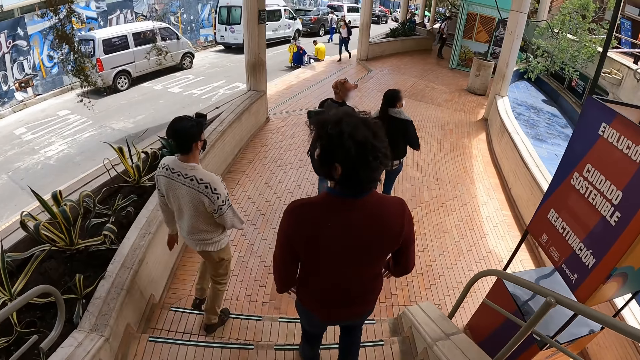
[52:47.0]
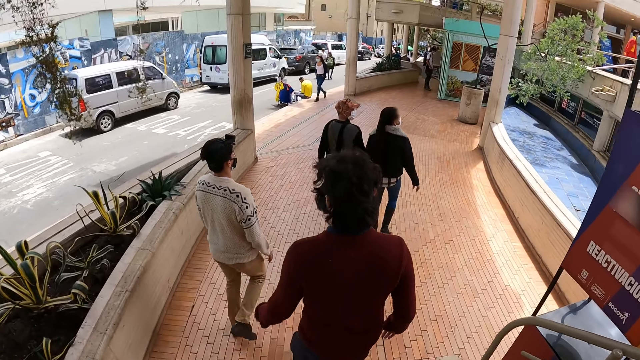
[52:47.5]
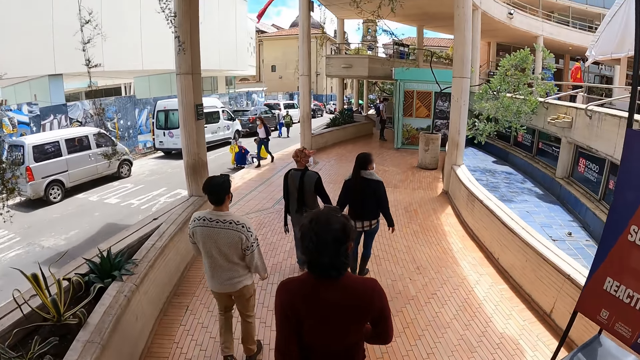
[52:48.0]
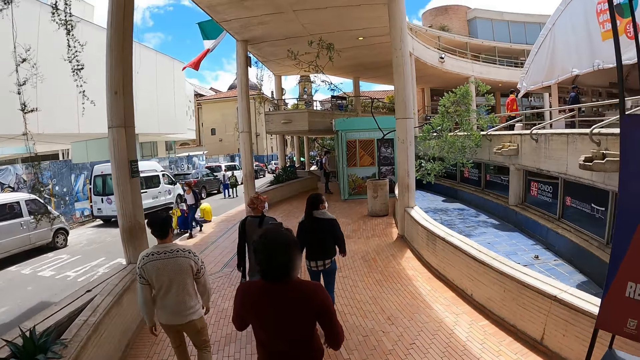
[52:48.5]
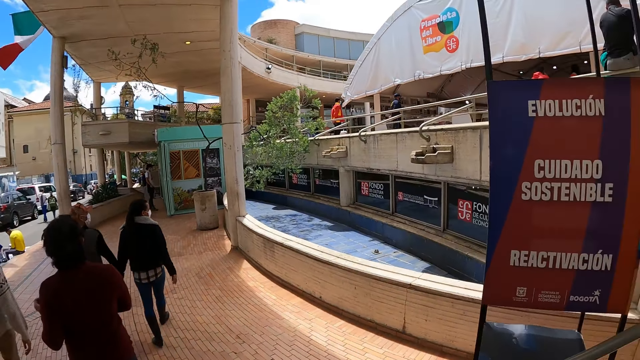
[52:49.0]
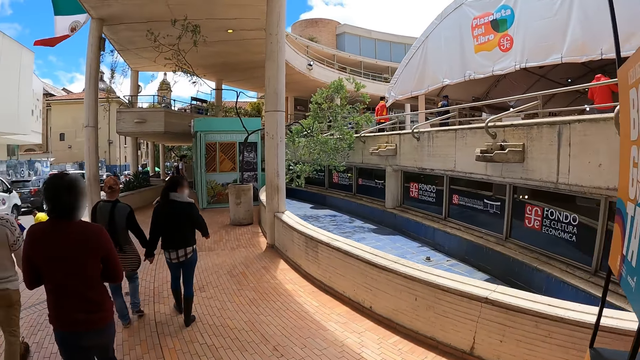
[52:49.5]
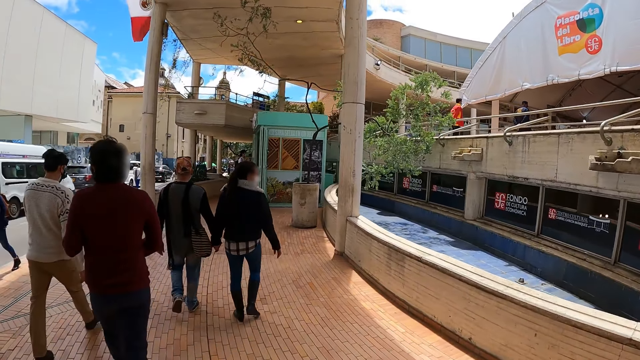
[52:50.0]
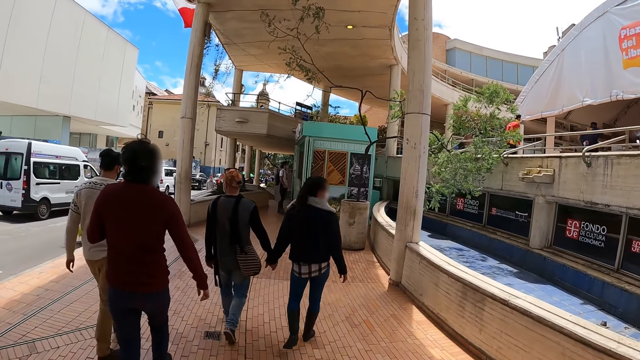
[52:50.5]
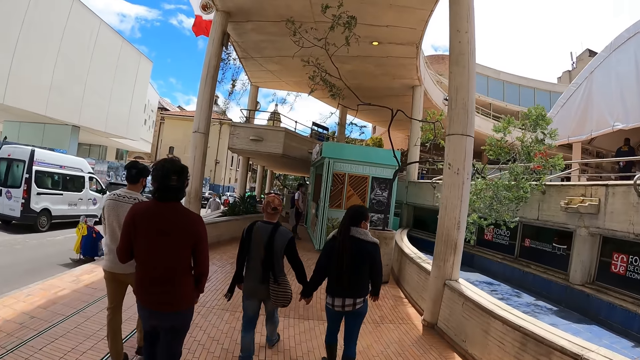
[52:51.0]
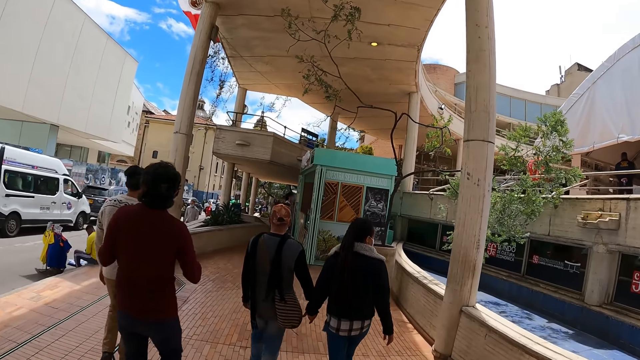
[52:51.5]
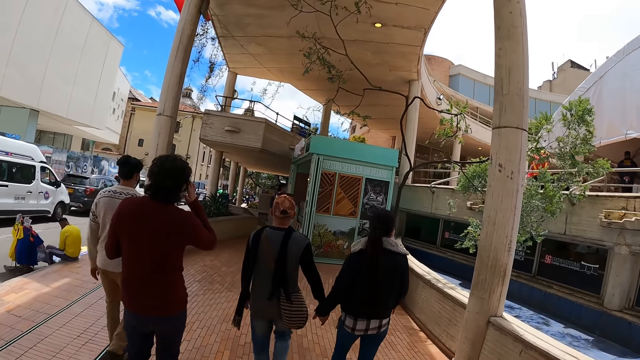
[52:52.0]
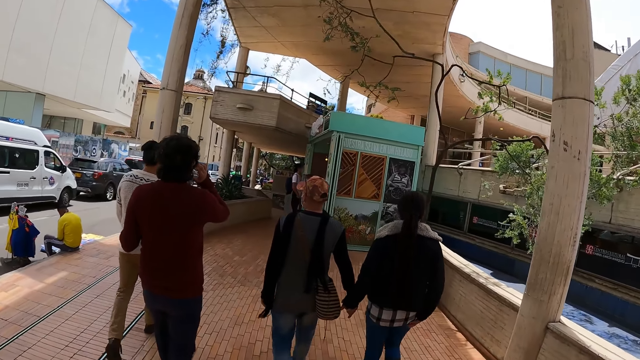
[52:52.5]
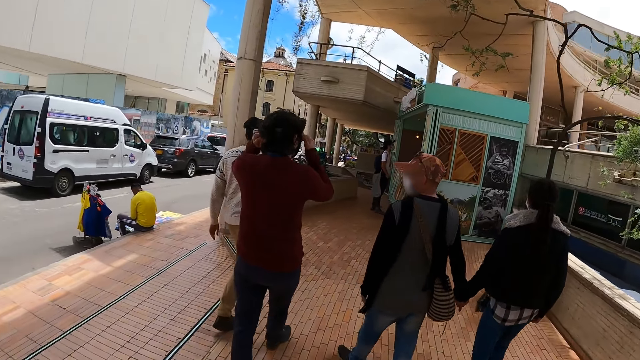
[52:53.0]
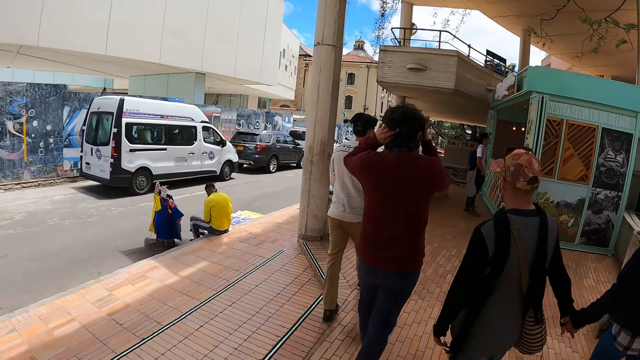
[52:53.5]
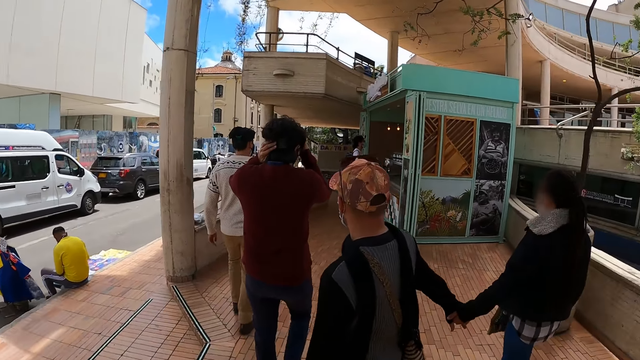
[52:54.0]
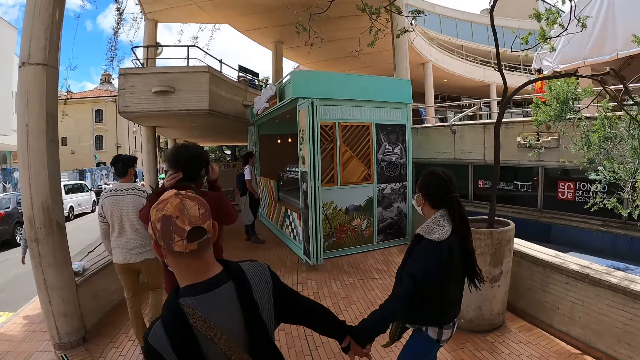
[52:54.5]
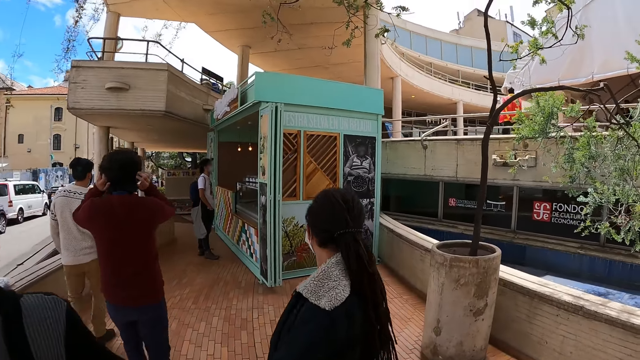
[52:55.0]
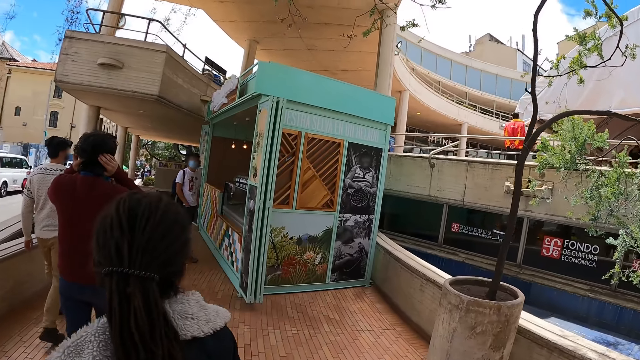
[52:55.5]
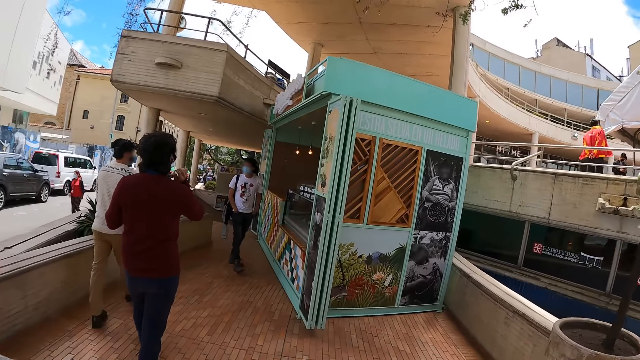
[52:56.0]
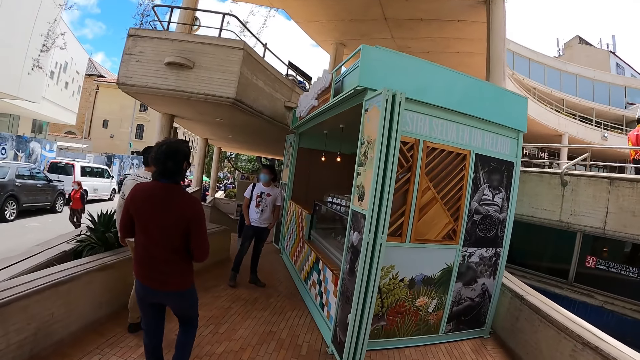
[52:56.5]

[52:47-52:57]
The camera wearer walks in the building. A man walks in the street road. Another man walks in the street road. The camera wearer walks in the street road. The first man touches the camera on his head and walks towards the ice cream shop in the street road. The other man walks towards the ice cream shop in the street road.

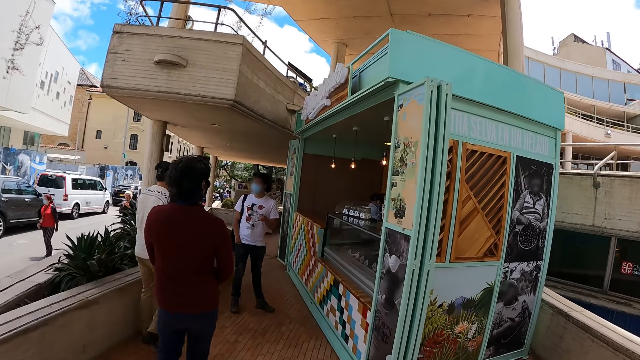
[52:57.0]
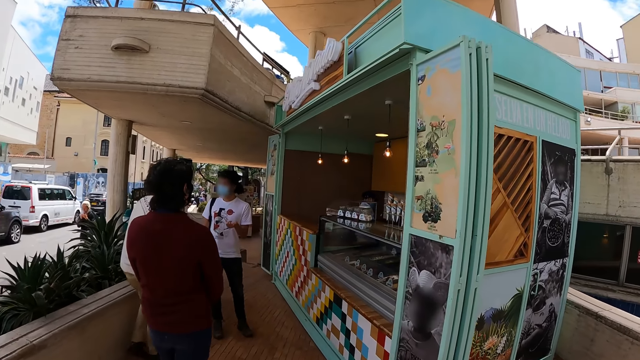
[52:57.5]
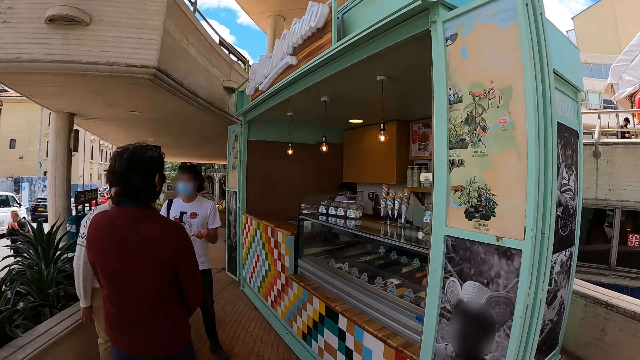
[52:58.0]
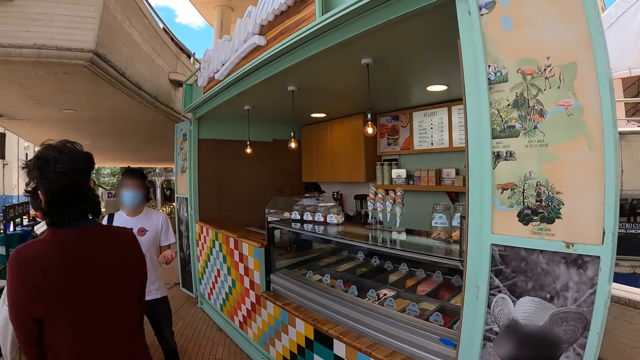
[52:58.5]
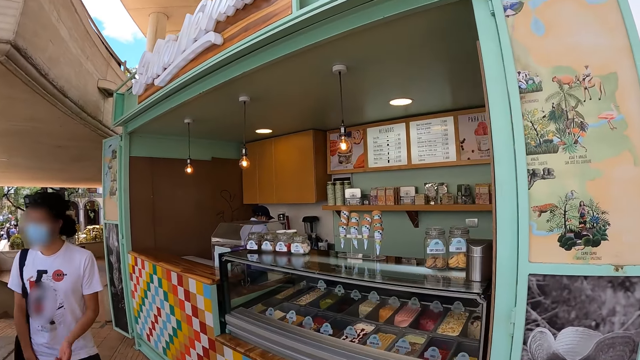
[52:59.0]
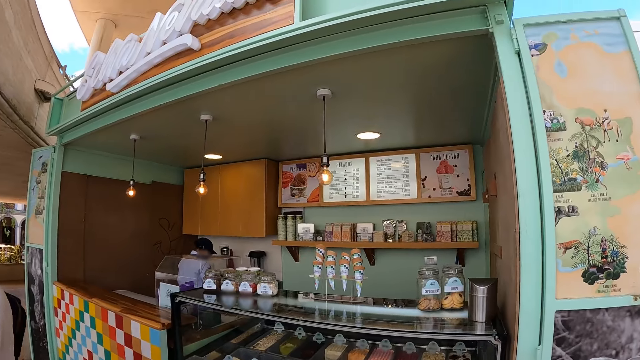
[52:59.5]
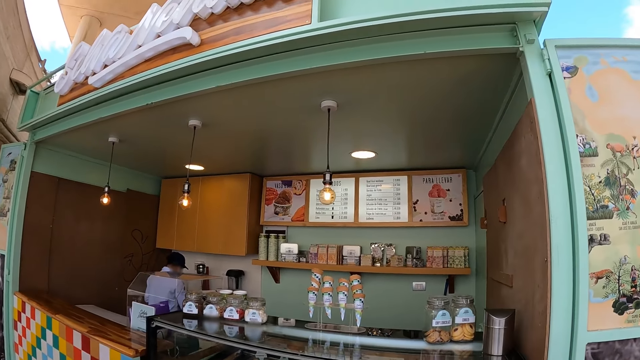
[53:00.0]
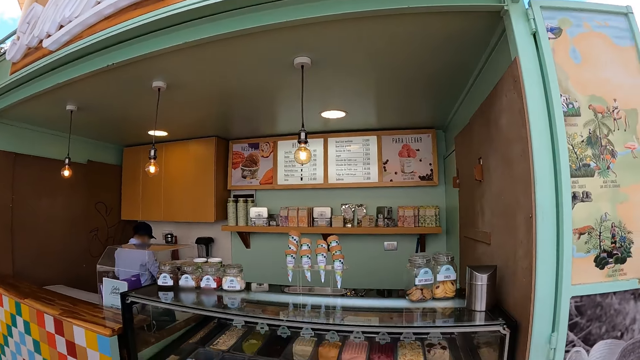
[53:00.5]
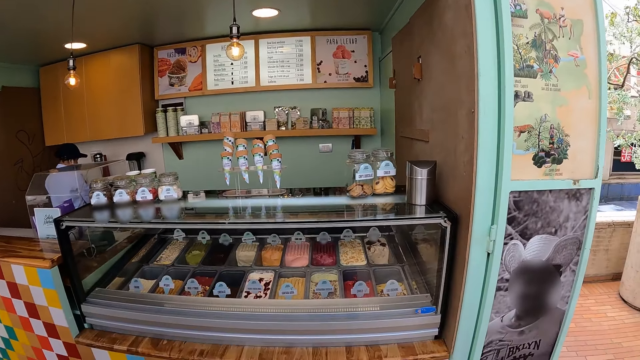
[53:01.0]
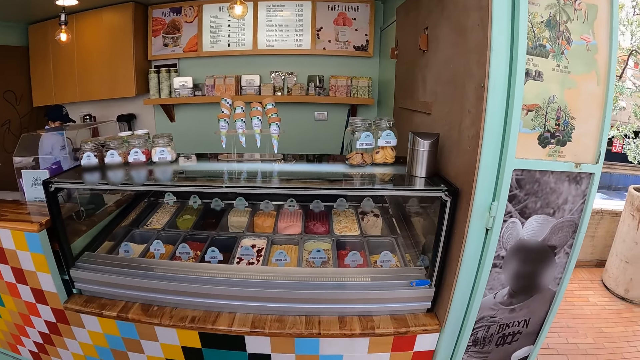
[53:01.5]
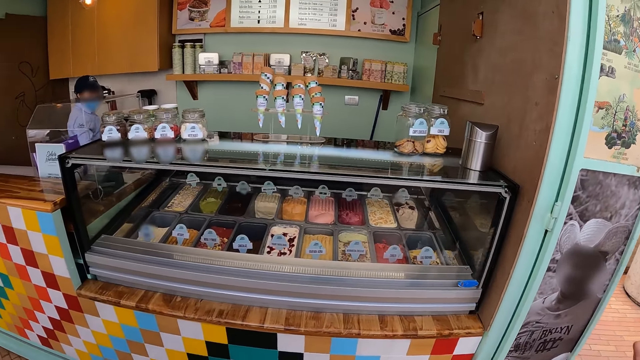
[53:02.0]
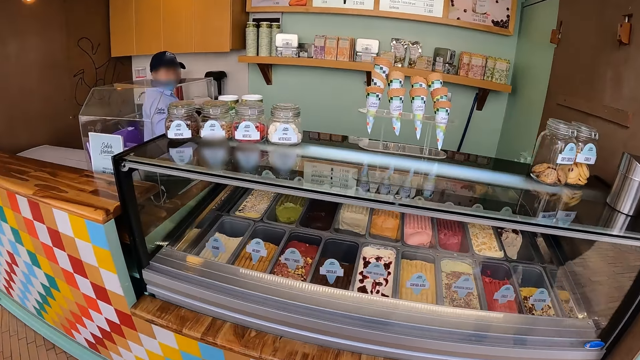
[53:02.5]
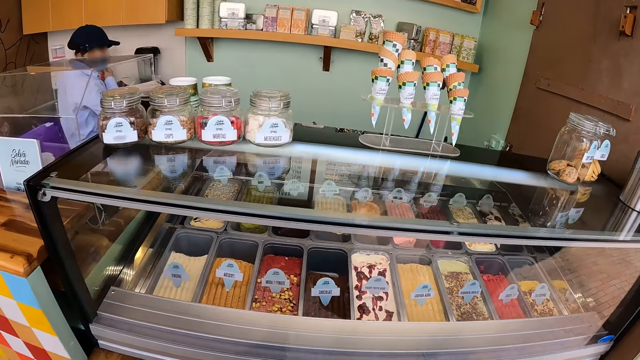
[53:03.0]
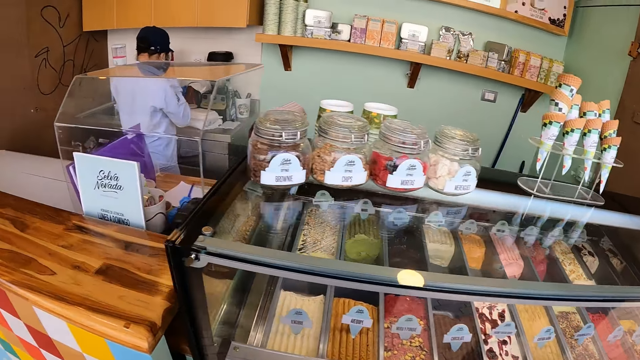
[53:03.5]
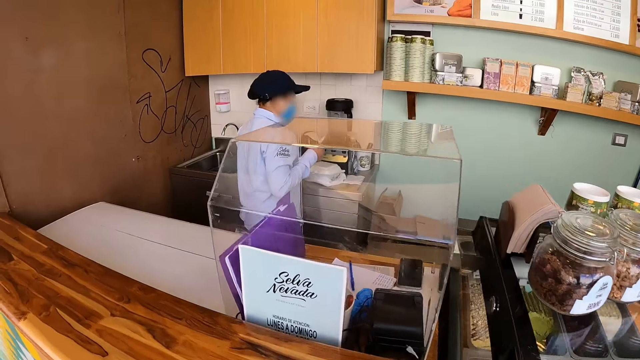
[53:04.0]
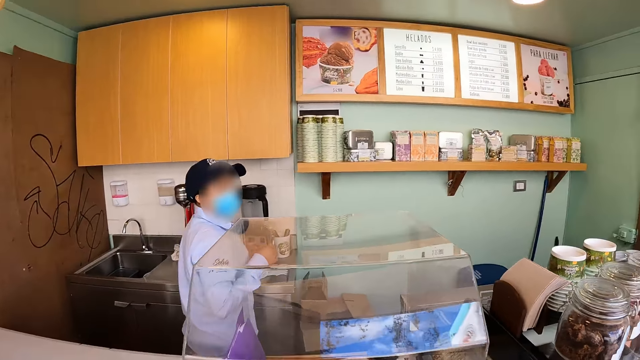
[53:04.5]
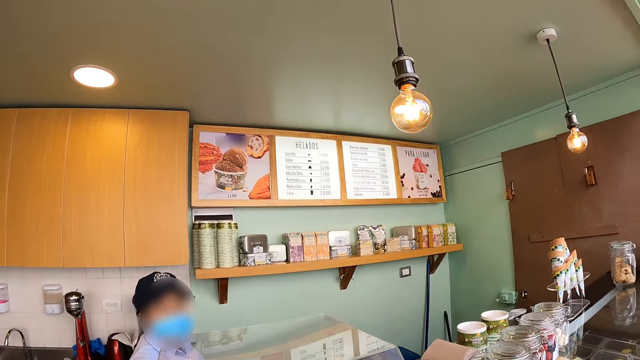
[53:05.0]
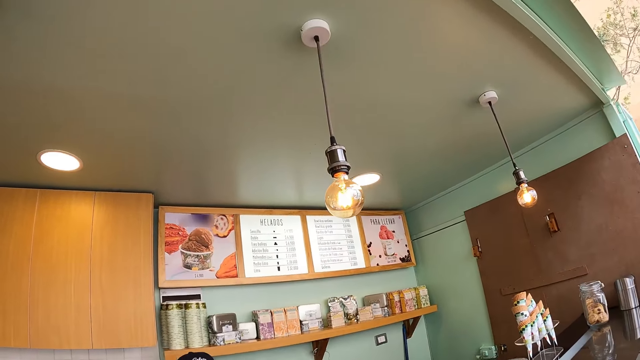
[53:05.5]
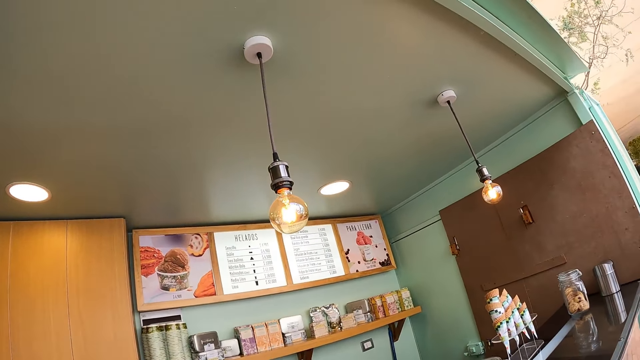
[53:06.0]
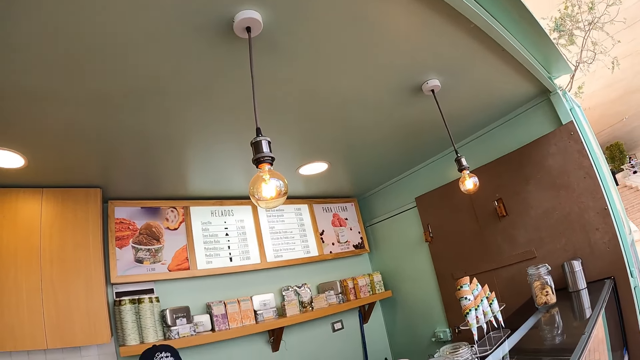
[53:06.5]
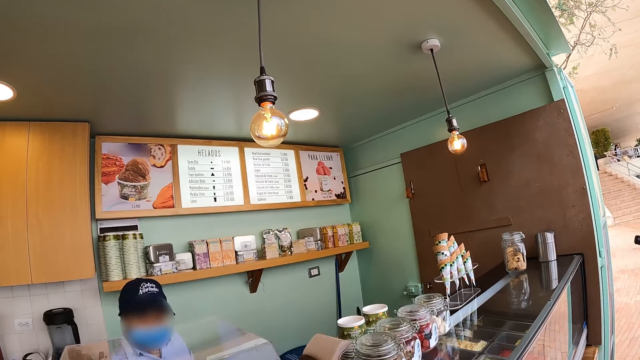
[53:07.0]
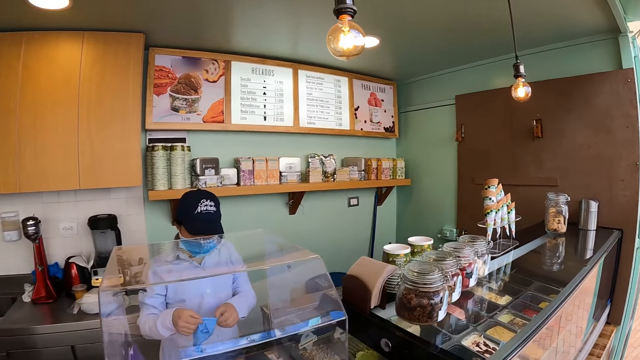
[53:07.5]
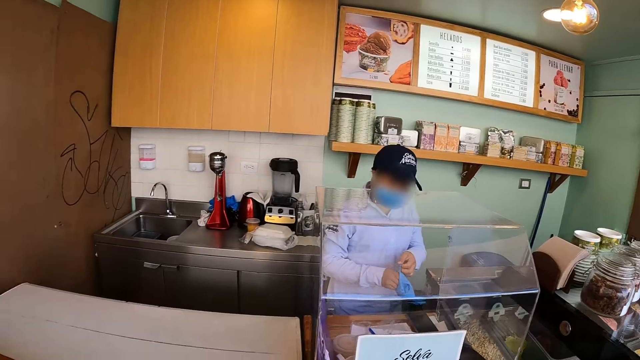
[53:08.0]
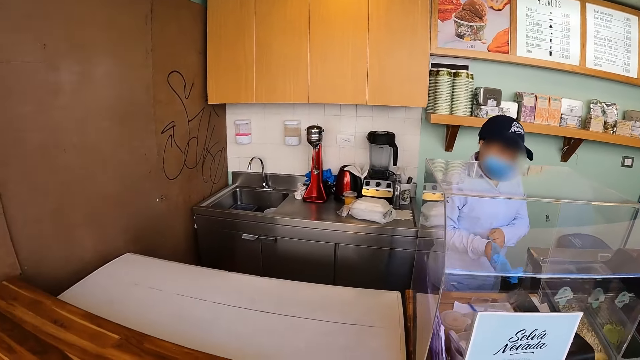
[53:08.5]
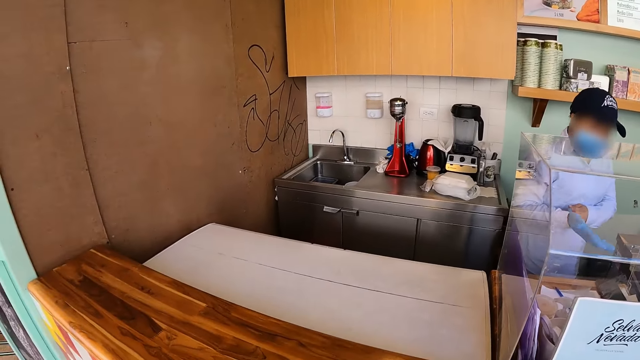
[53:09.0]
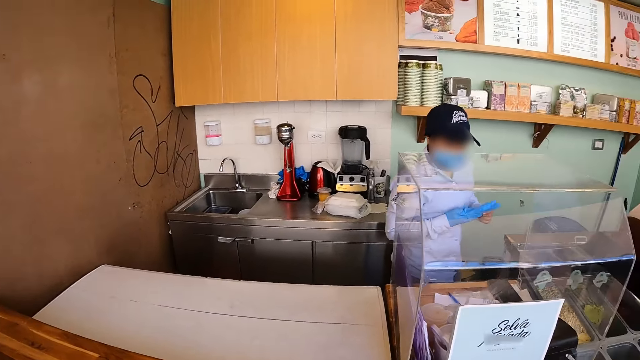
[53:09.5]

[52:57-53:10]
The camera wearer walks towards the ice cream shop in the street road. A man converses at the ice cream shop. The camera wearer moves around the snack shop. They converse at the ice cream shop and look around the snack shop. A woman wears gloves on her hand at the ice cream shop.
